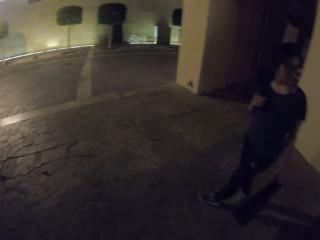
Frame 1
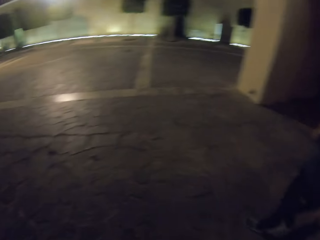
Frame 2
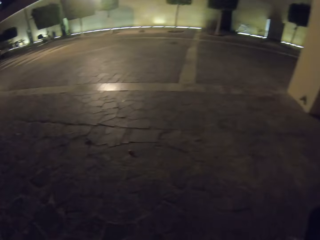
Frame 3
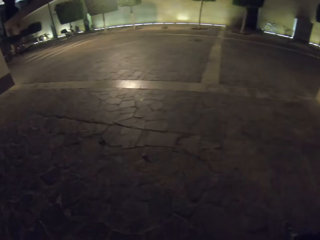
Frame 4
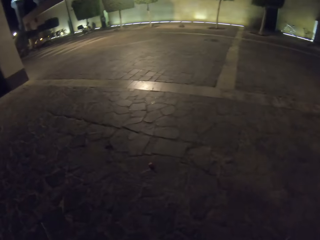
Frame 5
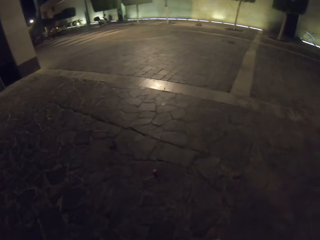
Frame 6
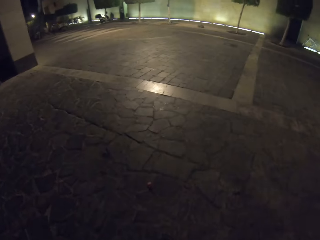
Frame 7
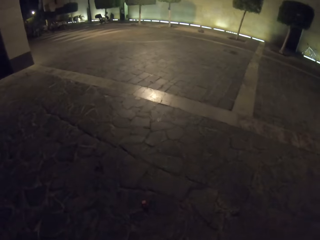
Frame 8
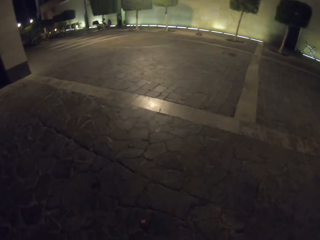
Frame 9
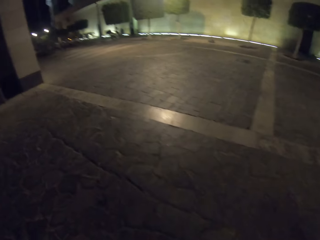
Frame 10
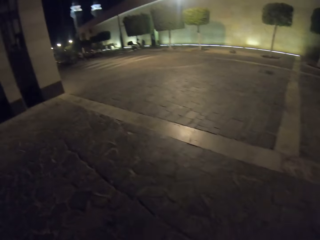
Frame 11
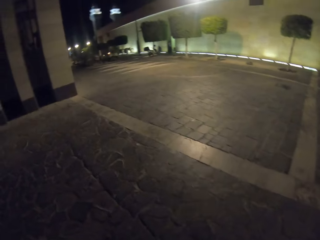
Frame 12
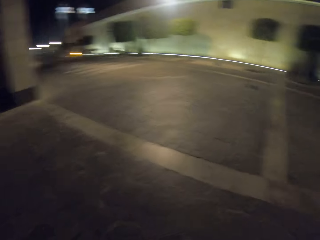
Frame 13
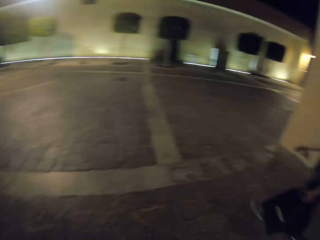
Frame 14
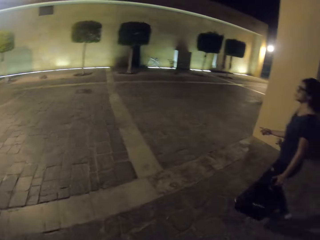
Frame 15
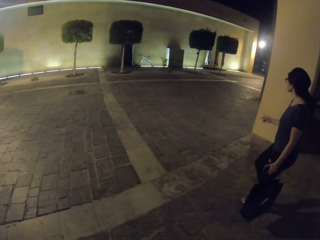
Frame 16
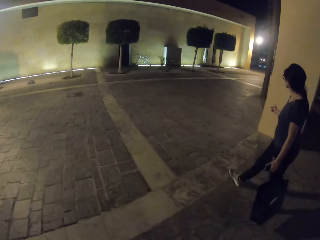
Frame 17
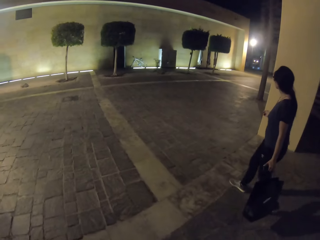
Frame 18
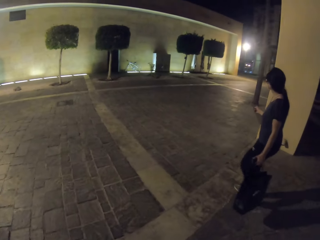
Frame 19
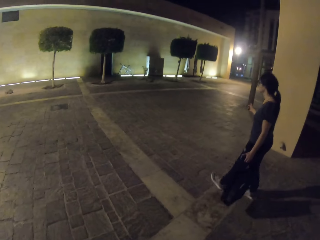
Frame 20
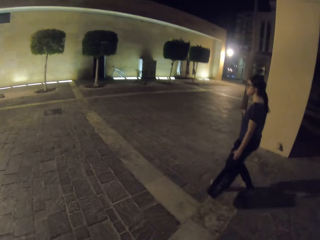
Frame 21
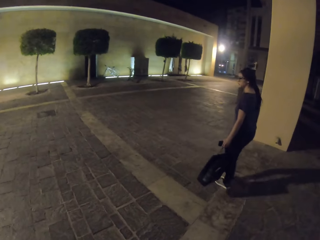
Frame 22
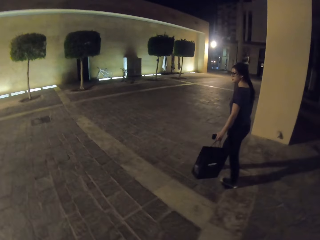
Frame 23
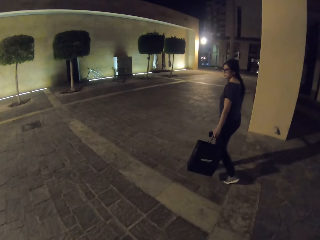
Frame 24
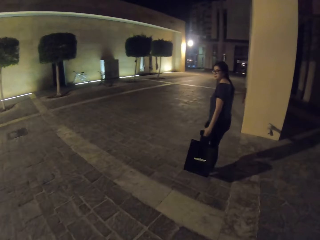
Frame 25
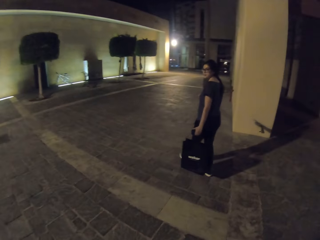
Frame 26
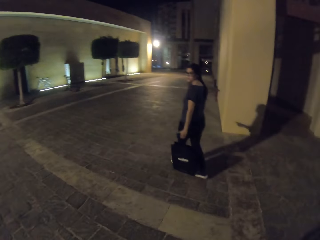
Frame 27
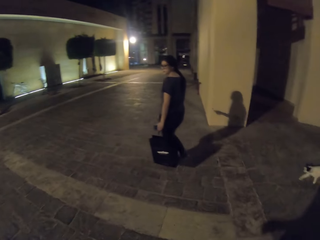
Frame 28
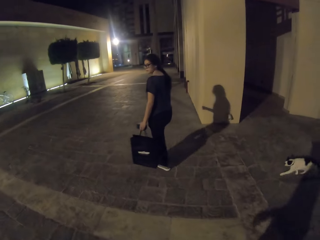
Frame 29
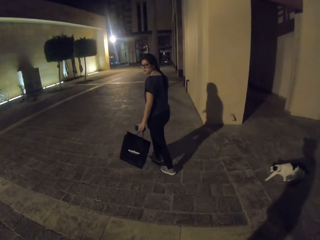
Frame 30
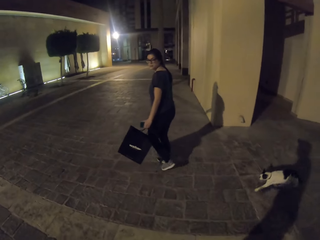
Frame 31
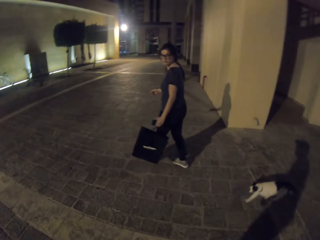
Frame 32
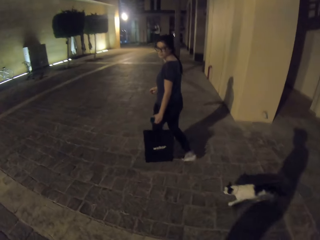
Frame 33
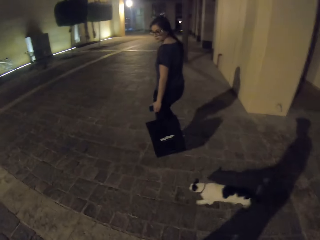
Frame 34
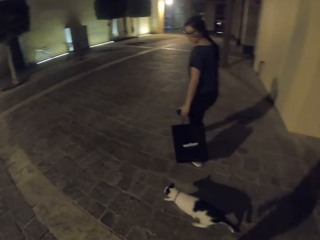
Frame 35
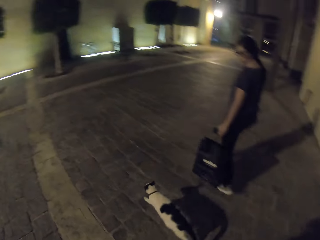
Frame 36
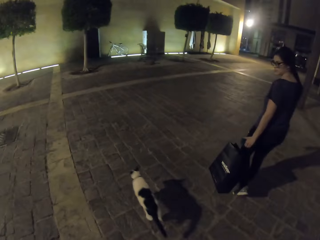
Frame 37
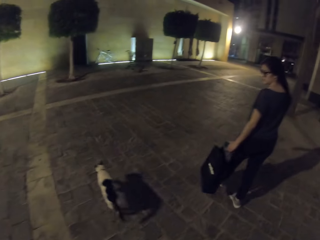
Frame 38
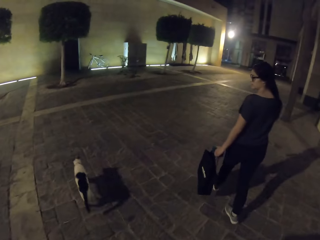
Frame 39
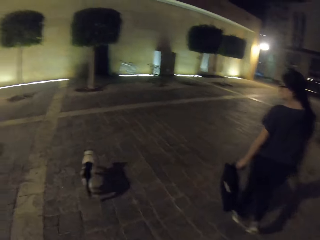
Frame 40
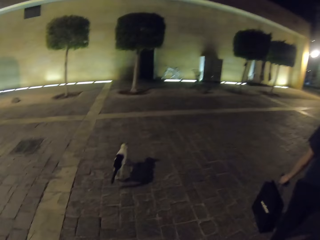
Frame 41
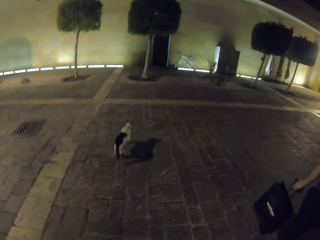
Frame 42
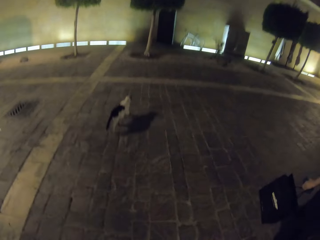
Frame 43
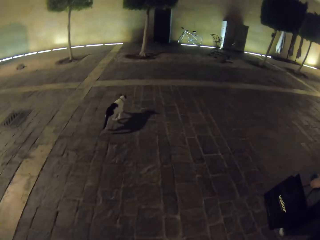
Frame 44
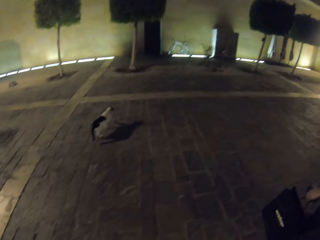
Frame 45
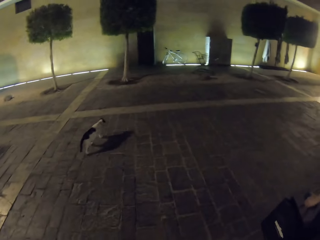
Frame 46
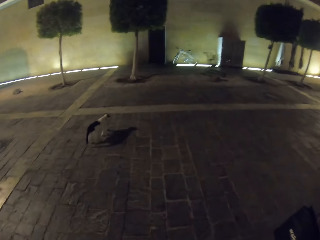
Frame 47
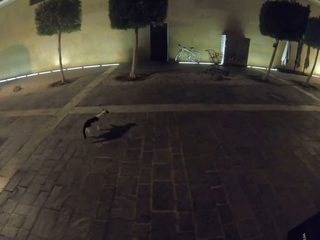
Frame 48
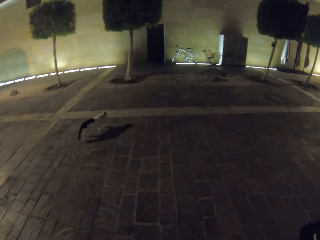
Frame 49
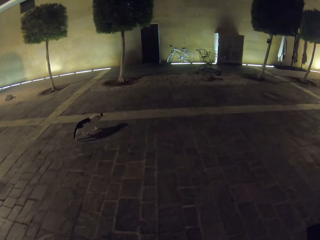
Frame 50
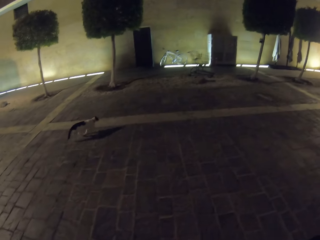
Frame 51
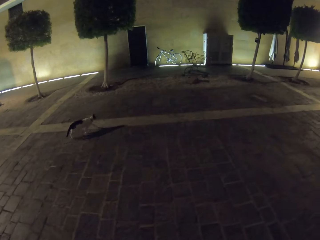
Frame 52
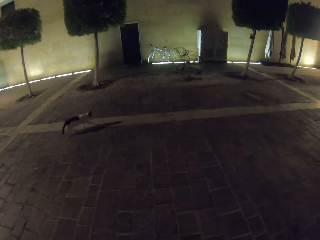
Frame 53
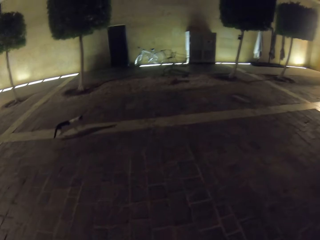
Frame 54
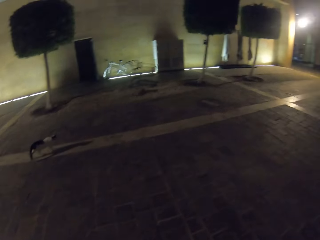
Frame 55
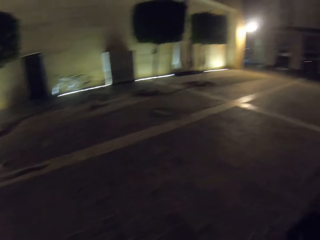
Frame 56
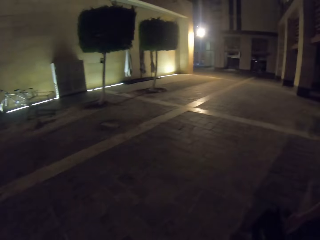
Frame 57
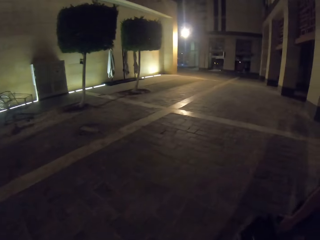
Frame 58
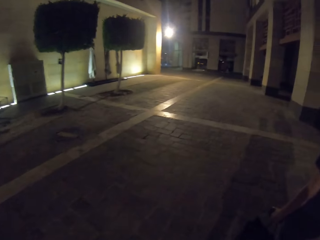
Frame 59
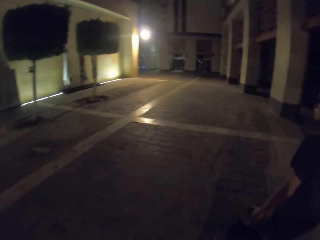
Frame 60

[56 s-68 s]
The camera wearer walks on the road. They walk out. A woman walks on the road.

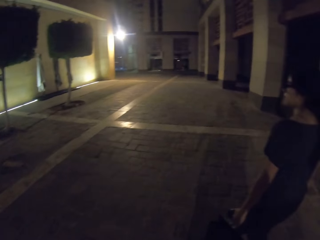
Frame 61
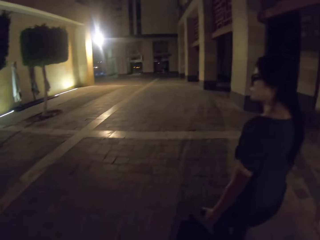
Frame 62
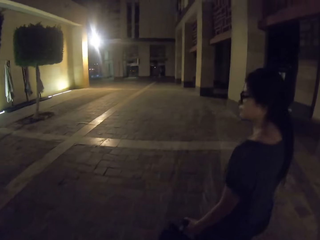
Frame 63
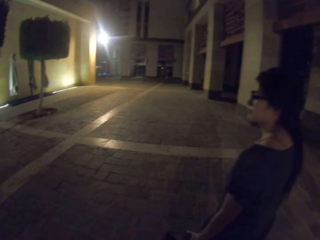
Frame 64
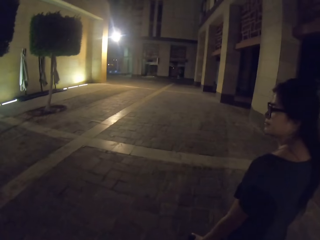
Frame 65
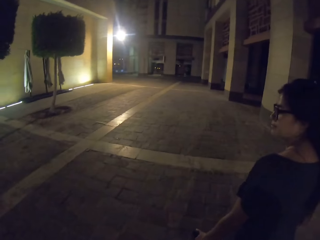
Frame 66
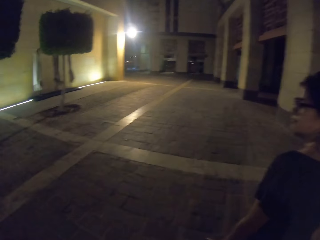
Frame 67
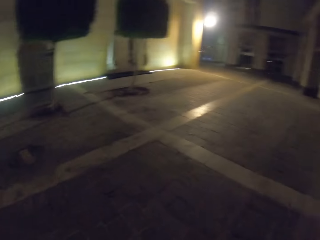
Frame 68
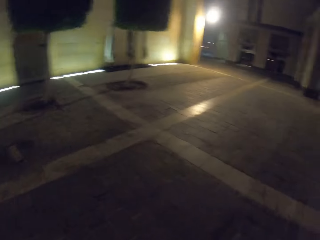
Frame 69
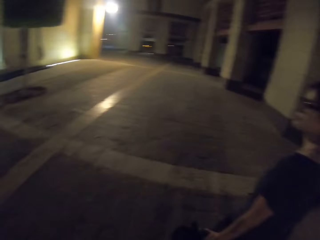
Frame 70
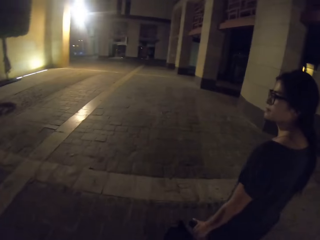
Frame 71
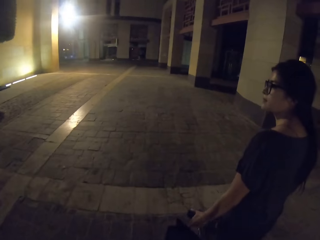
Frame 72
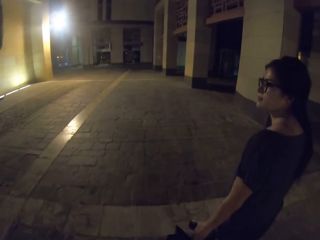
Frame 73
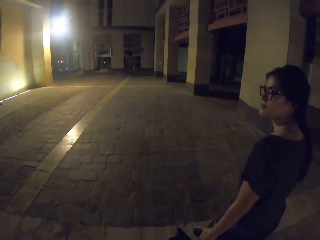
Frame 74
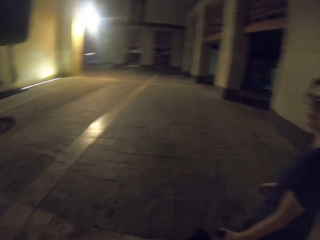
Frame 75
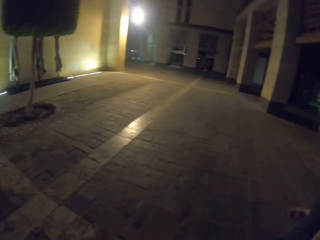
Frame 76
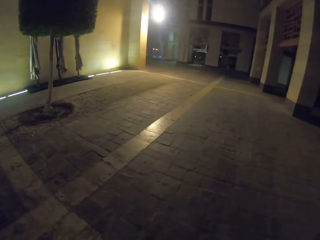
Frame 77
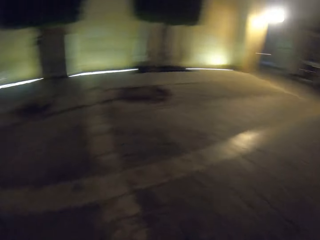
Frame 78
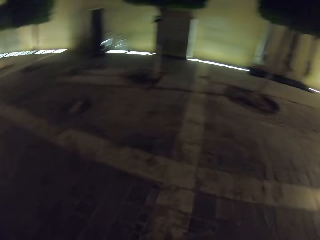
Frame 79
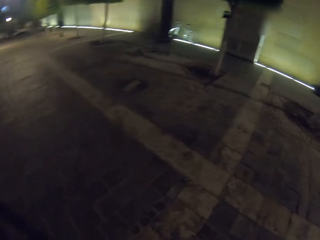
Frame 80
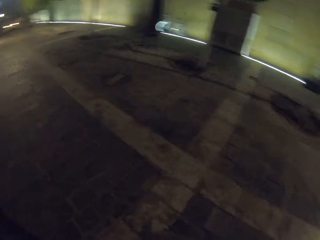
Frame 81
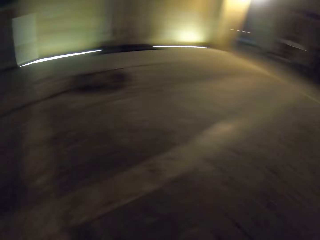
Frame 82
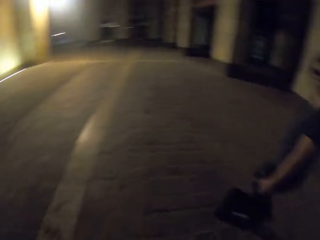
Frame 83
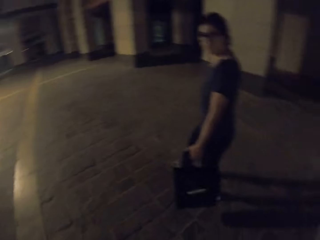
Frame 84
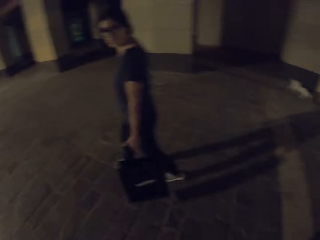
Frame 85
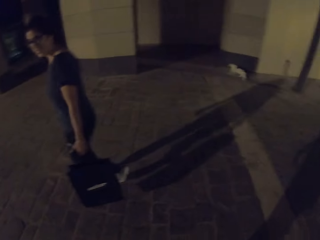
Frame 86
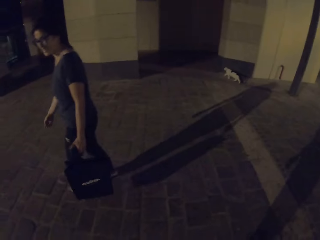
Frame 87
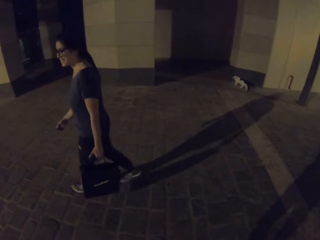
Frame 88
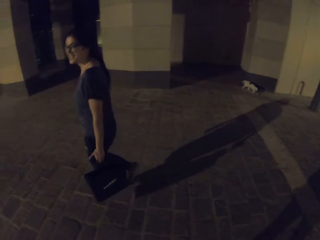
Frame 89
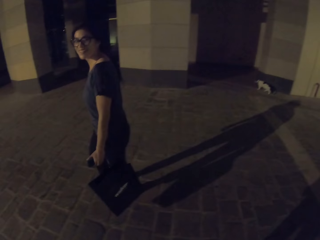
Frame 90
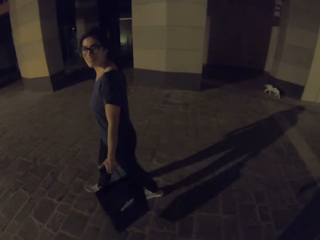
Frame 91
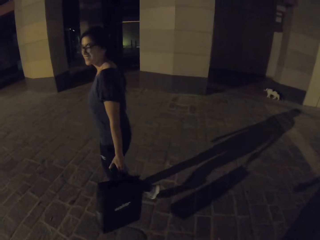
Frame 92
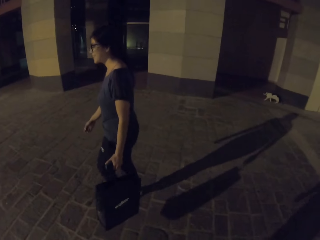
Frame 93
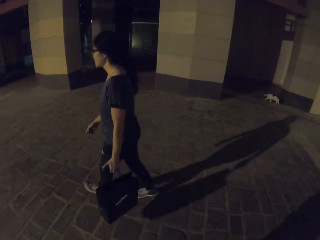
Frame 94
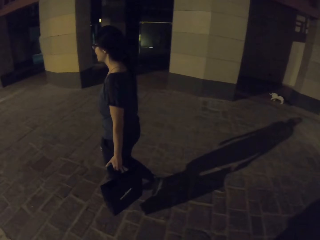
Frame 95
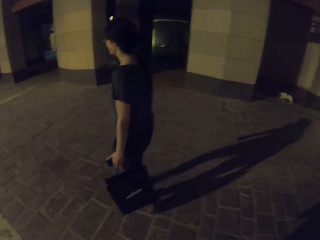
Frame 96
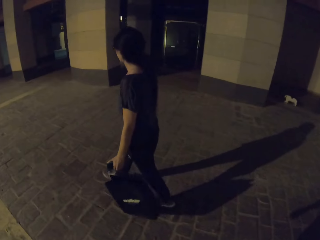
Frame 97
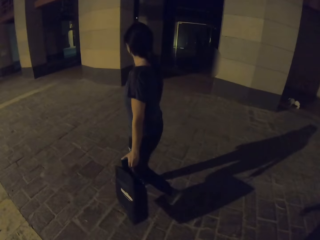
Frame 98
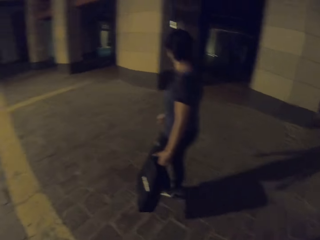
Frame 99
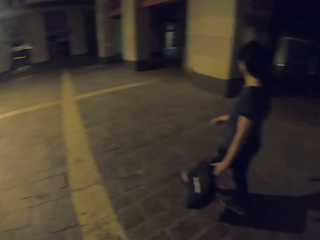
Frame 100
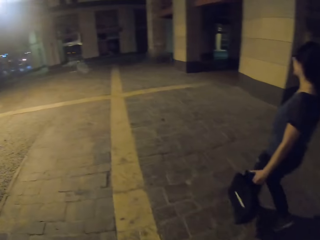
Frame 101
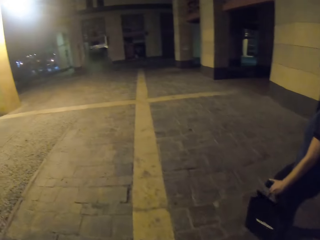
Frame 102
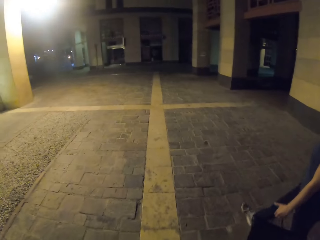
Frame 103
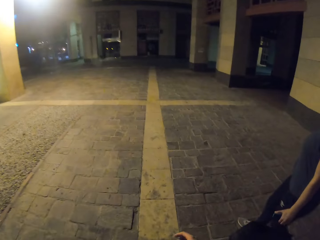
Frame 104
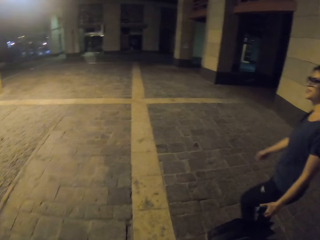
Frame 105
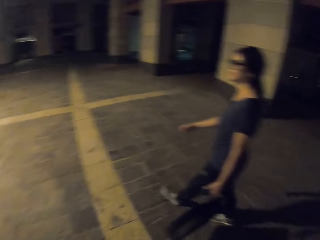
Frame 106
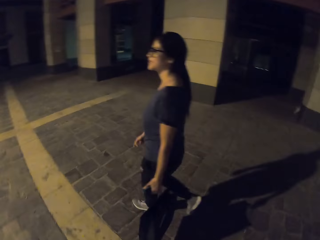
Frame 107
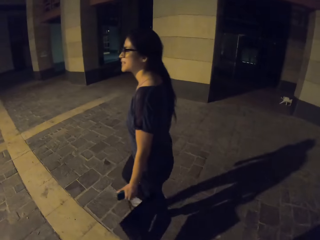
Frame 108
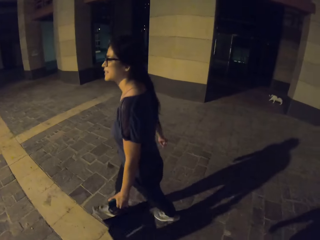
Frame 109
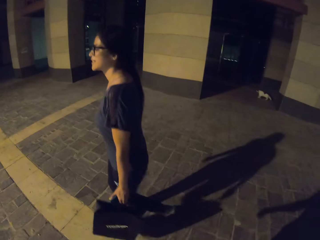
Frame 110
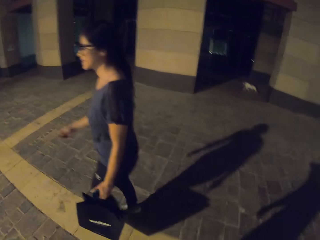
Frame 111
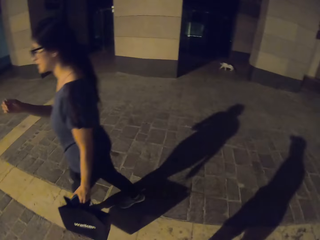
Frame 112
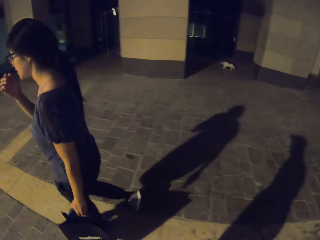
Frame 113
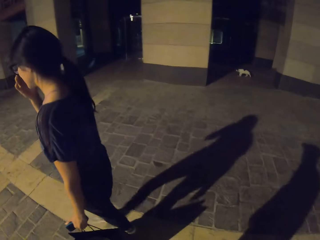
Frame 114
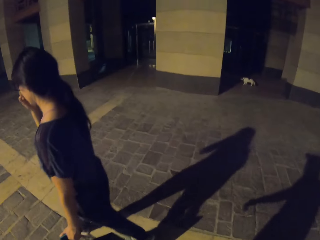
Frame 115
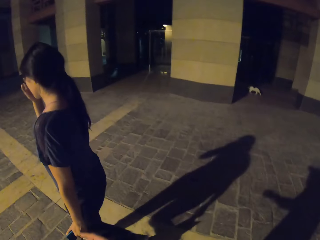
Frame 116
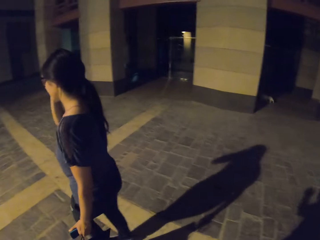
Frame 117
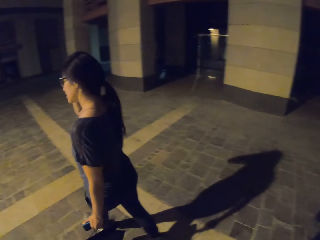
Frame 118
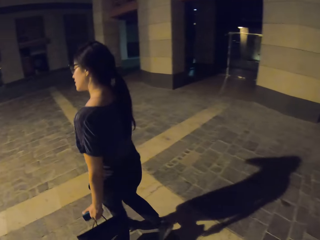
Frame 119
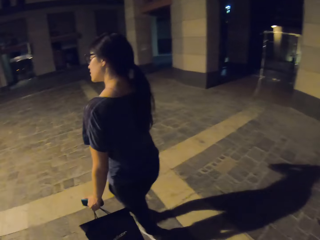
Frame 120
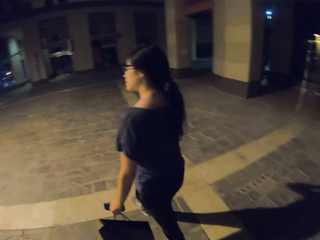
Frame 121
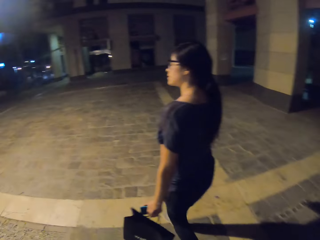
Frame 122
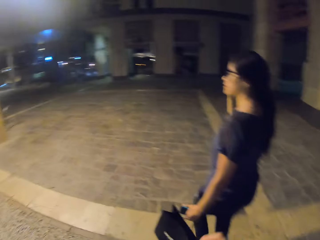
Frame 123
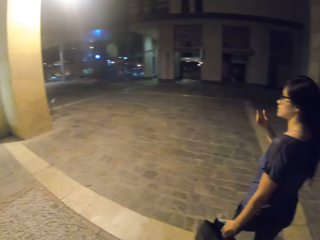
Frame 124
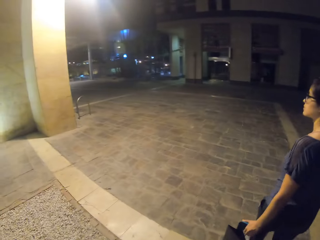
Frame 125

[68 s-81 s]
The camera wearer looks around the road. A woman looks at the camera wearer. The woman moves her hand.
